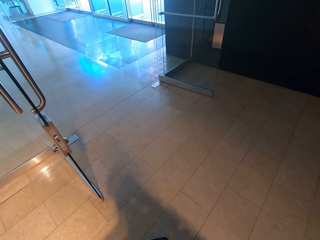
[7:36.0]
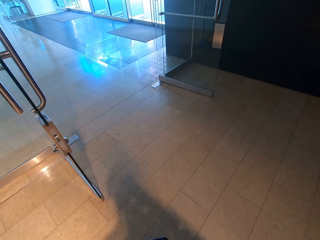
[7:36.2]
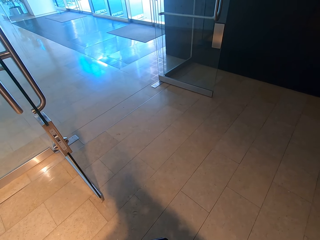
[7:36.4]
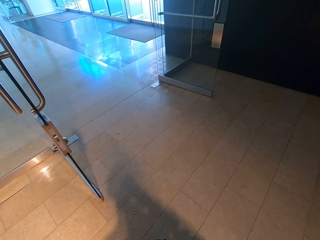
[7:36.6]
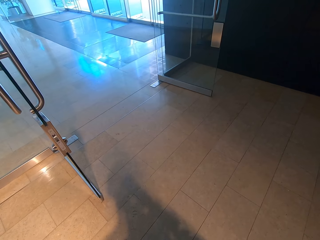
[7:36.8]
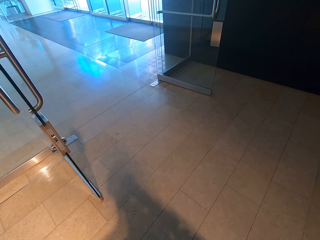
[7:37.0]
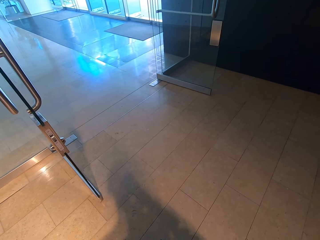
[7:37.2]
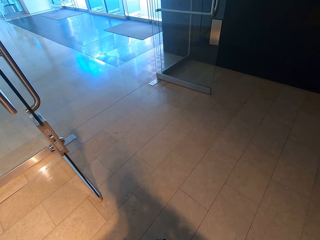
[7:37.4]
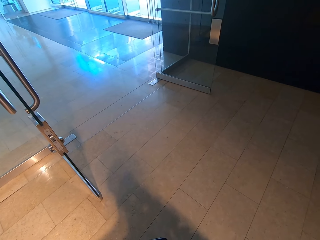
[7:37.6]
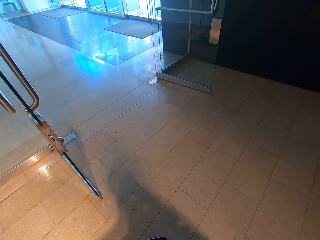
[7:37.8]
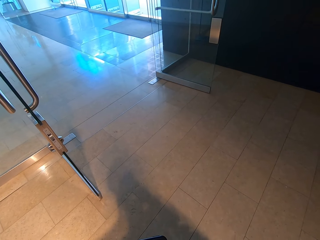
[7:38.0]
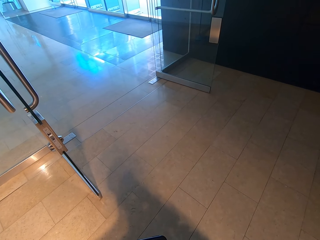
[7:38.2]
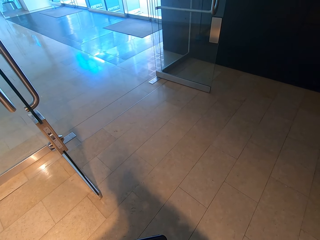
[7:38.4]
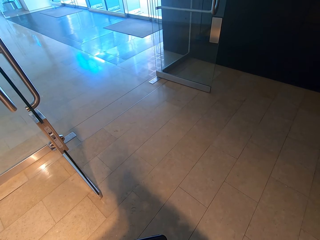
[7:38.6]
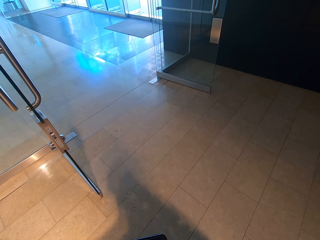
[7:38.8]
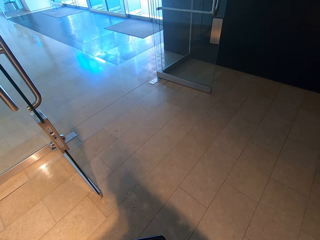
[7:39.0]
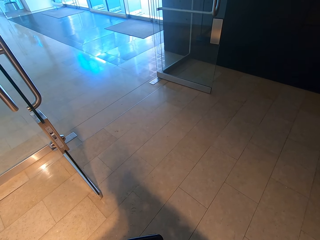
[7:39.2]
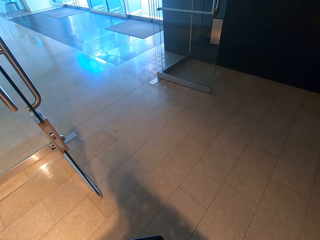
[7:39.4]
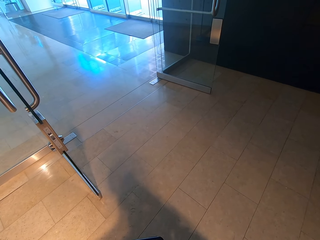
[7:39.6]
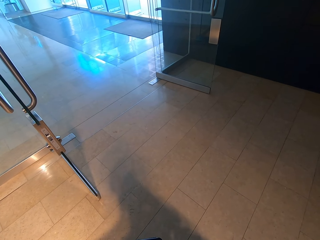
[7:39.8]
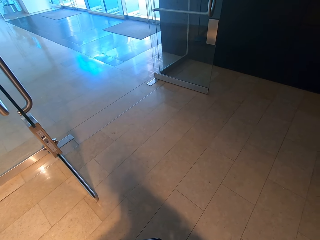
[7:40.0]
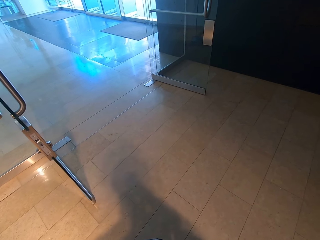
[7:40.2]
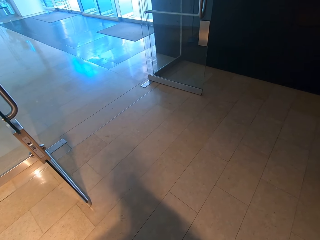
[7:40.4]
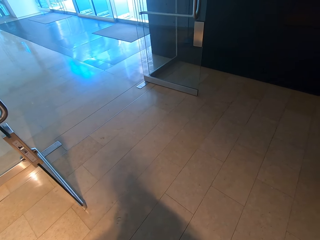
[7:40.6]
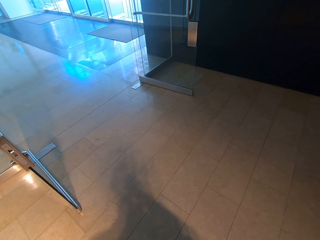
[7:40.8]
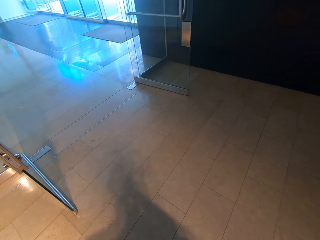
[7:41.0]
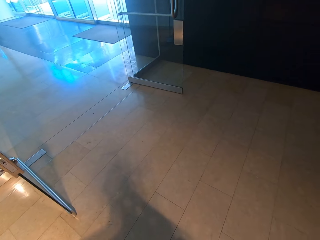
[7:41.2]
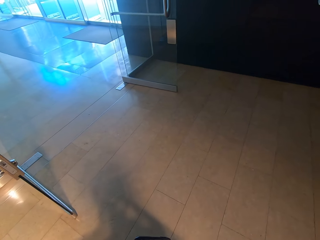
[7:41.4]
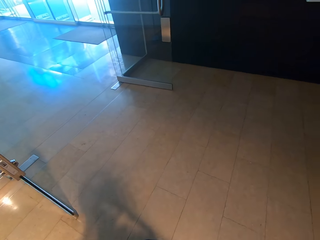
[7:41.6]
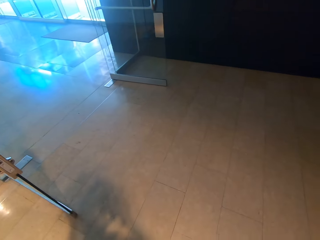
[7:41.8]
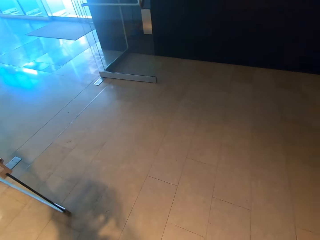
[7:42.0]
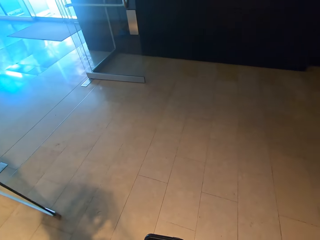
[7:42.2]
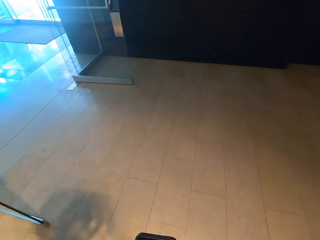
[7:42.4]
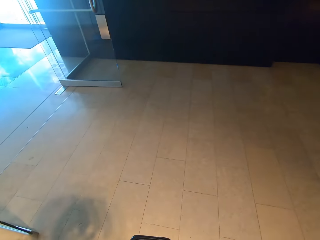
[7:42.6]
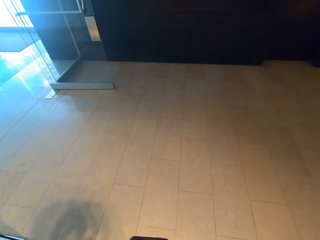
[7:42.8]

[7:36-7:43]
The camera wearer operates the phone.

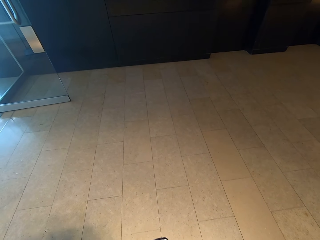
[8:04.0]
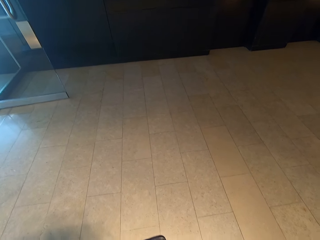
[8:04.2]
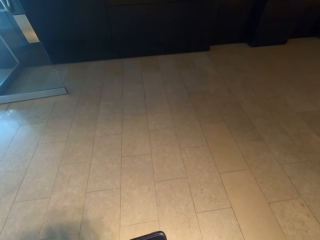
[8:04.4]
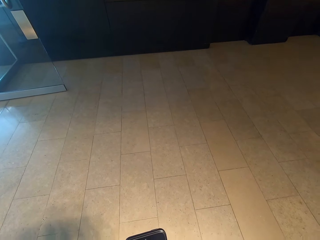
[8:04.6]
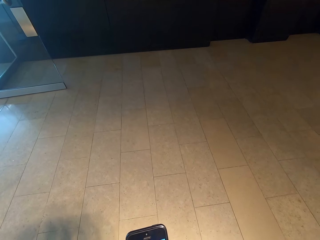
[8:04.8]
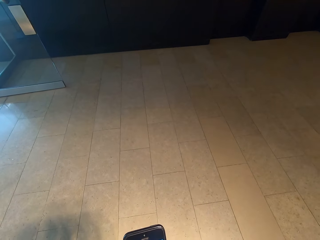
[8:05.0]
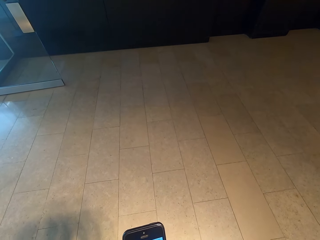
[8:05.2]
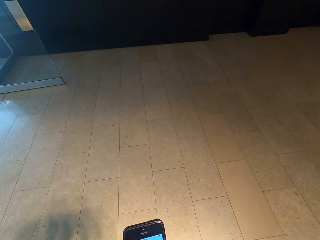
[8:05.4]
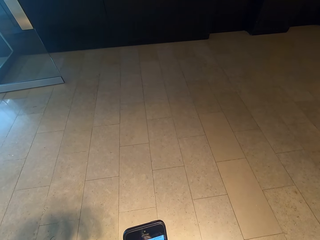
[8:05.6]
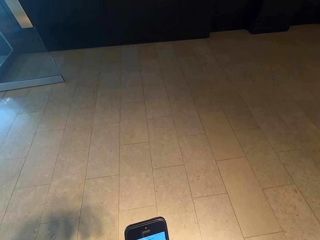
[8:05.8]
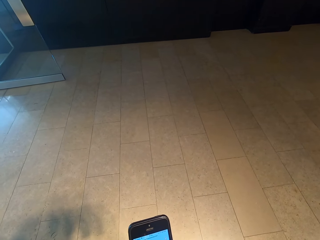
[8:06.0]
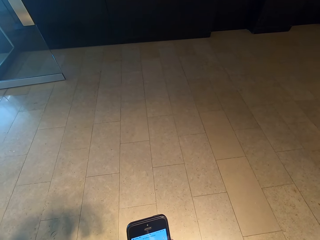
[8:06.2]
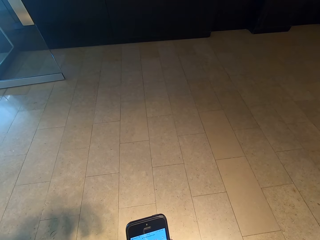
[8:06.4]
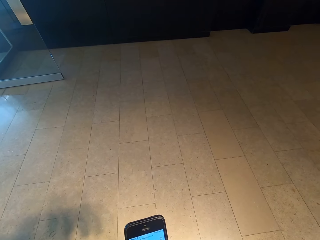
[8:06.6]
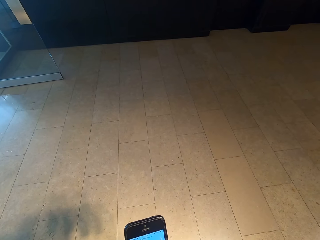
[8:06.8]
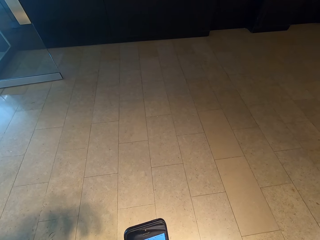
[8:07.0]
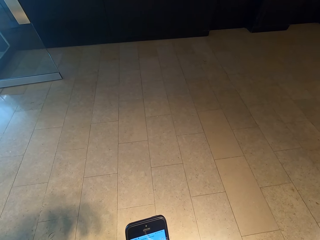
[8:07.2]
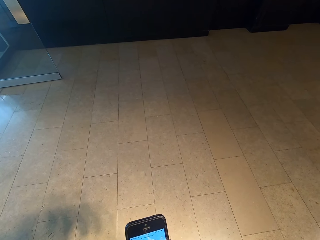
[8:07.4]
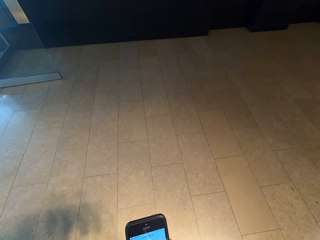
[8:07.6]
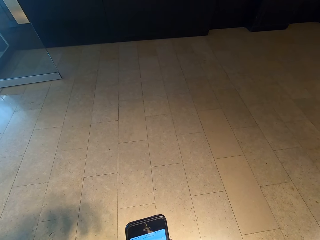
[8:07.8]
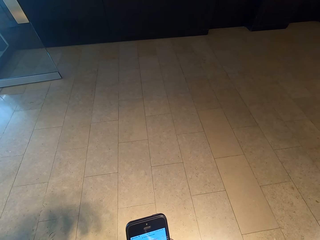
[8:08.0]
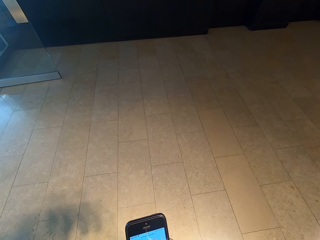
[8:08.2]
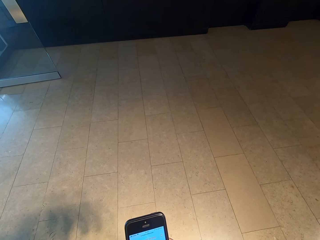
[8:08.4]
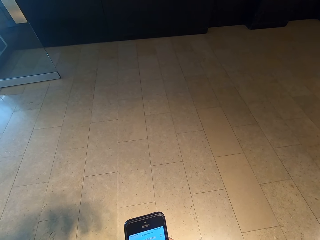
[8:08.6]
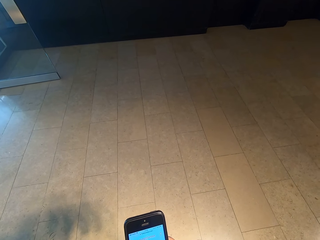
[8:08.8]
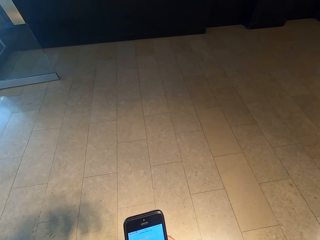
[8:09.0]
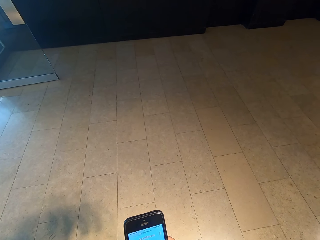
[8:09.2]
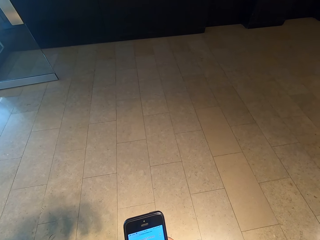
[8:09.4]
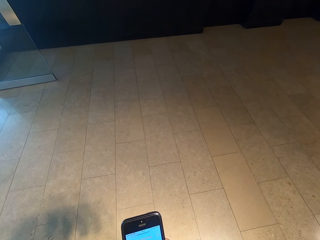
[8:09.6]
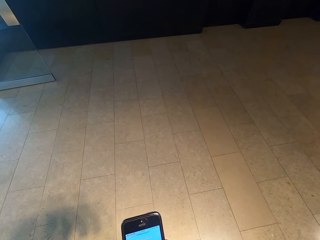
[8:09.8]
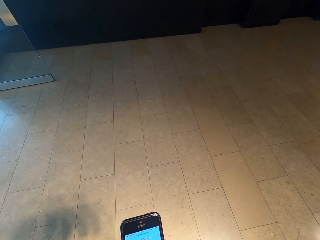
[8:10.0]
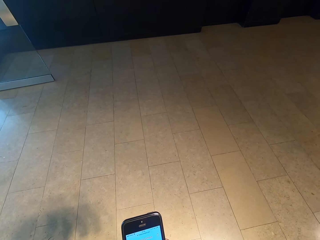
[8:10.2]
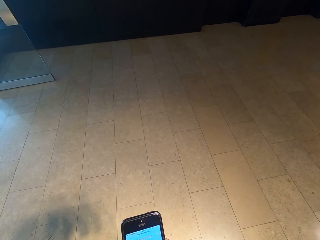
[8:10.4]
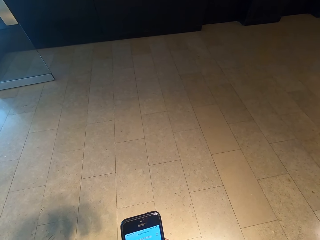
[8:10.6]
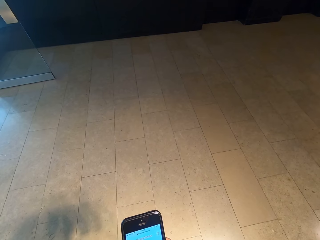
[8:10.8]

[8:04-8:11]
The camera wearer holds a phone.

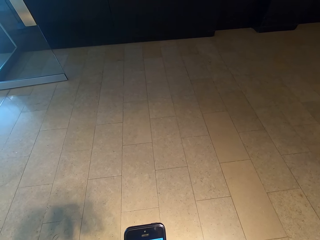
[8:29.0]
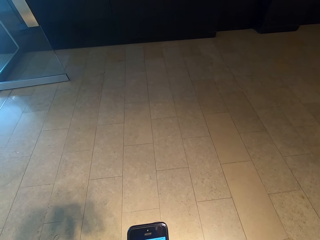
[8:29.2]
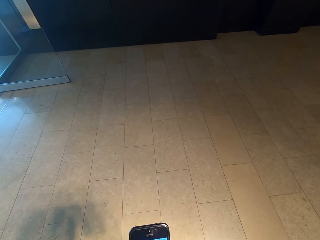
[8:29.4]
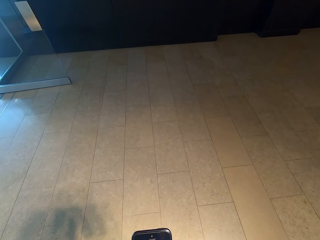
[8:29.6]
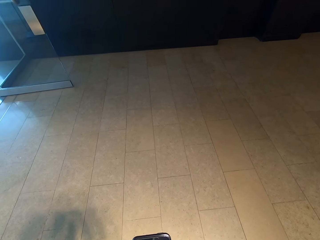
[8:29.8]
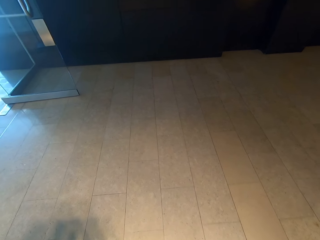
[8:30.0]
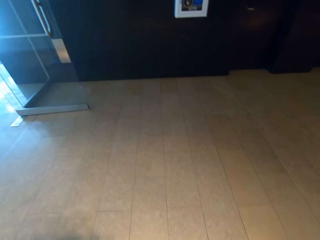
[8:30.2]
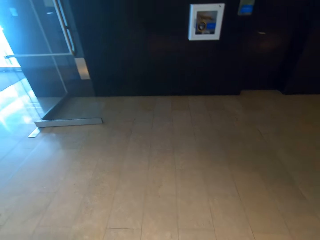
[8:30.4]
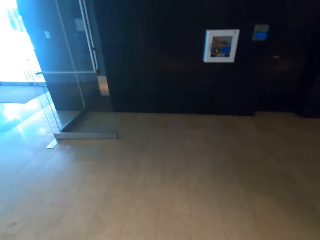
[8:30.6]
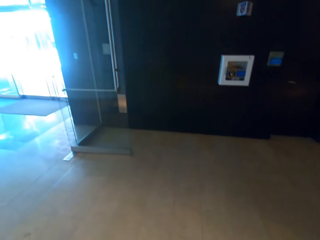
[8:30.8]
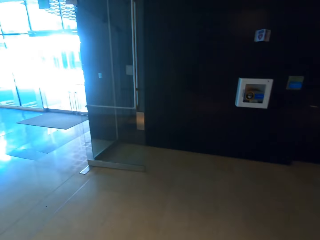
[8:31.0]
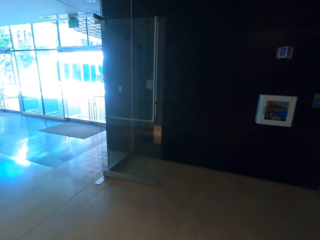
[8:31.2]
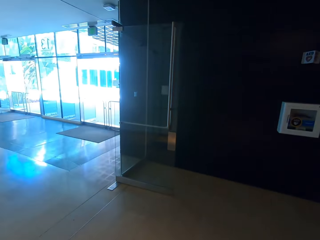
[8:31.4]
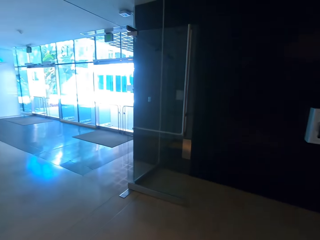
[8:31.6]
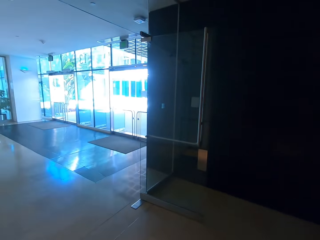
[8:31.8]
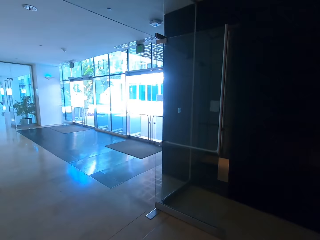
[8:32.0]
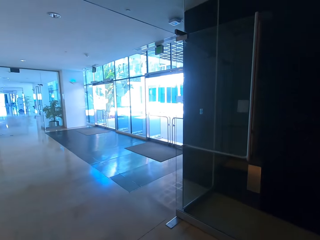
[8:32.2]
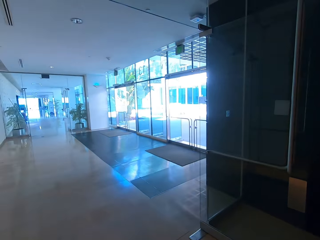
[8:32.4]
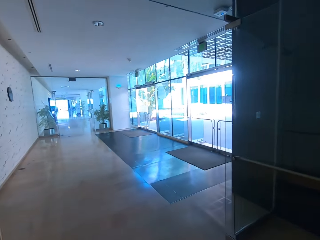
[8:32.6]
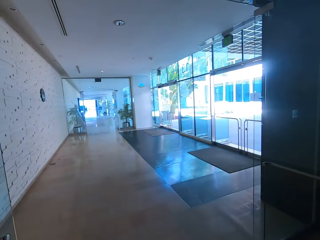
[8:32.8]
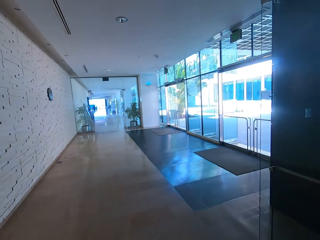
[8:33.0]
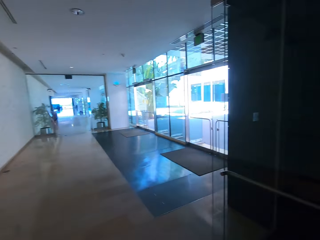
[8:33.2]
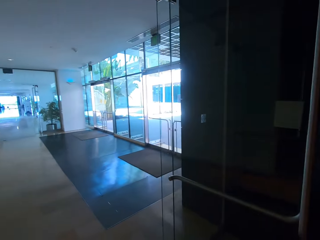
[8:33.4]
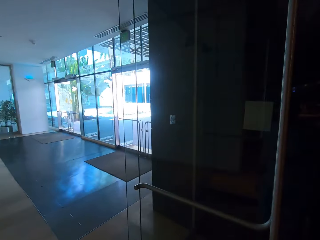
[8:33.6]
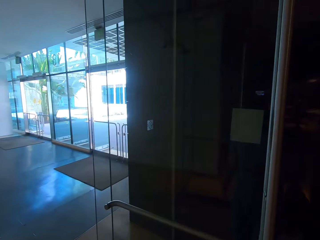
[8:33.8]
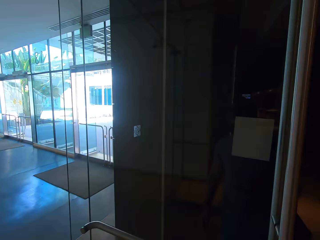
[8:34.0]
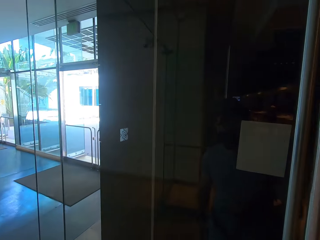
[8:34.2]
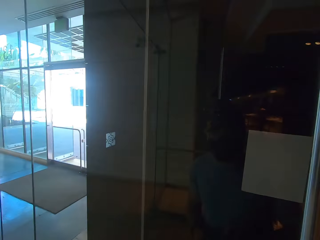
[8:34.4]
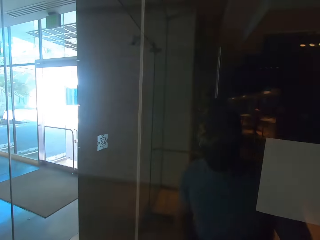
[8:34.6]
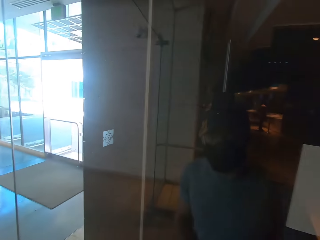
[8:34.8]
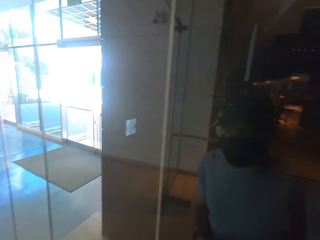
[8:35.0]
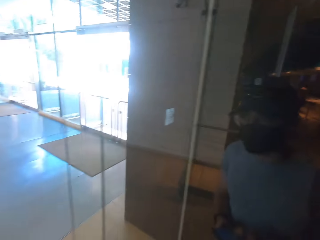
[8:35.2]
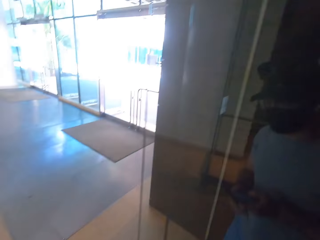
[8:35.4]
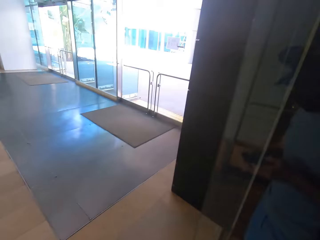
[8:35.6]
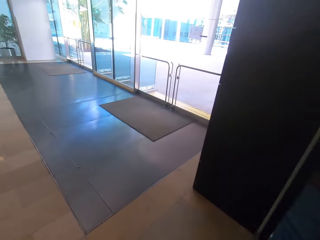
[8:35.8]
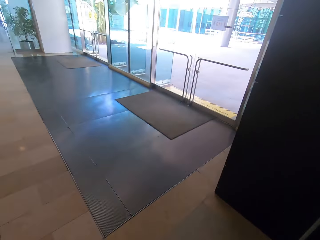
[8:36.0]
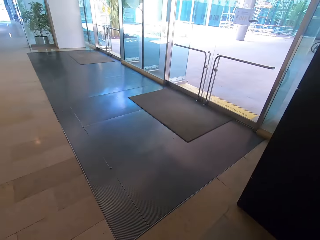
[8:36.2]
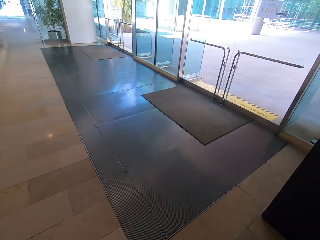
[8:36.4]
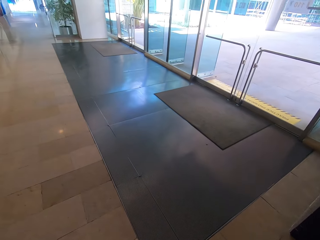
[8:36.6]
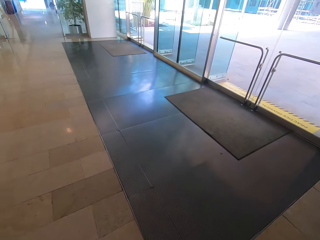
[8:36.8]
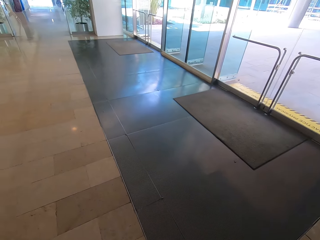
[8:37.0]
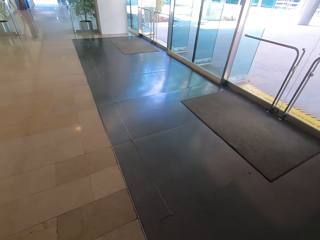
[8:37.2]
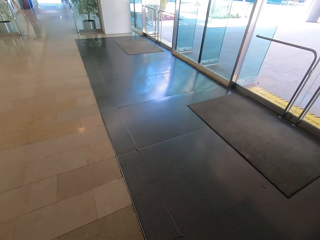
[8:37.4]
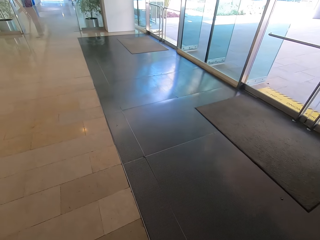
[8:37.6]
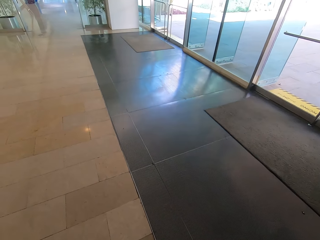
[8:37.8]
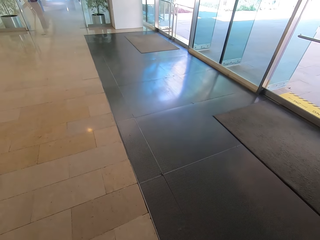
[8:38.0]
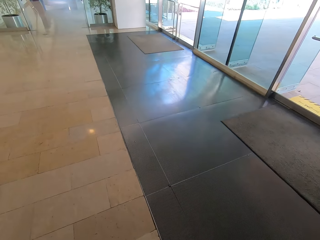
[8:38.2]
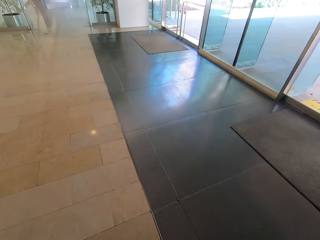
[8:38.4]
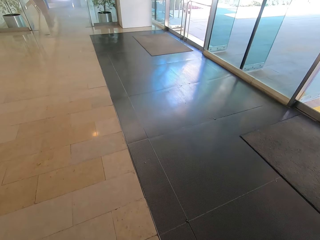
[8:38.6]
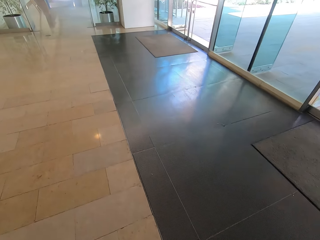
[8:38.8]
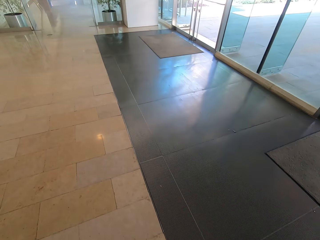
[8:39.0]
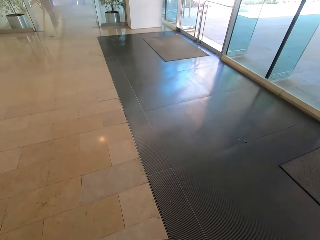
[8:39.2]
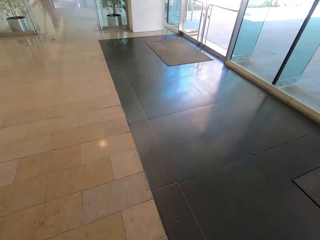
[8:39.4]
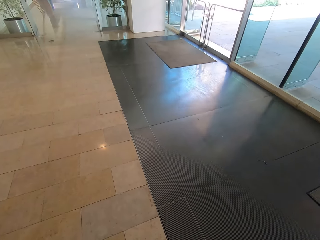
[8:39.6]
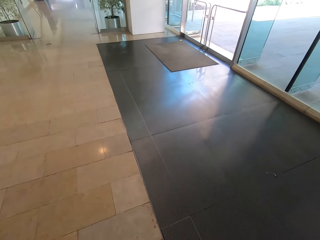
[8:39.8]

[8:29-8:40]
The camera wearer walks in the restaurant.
